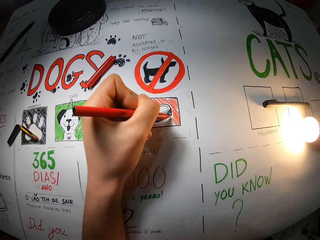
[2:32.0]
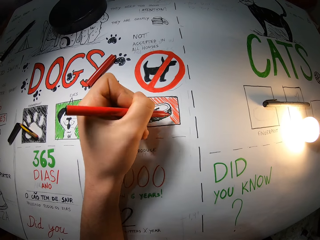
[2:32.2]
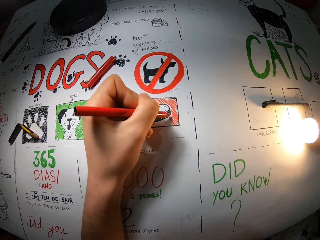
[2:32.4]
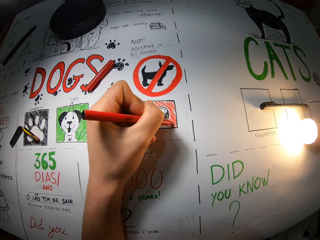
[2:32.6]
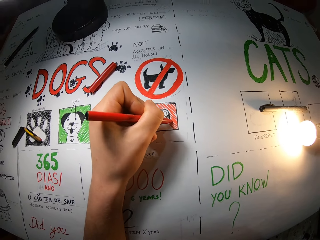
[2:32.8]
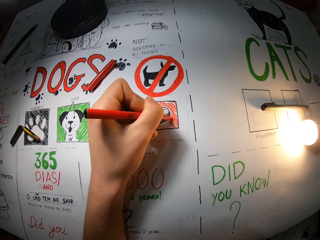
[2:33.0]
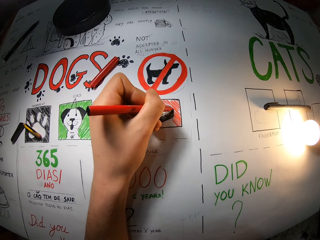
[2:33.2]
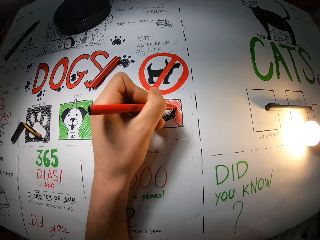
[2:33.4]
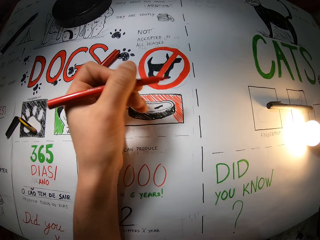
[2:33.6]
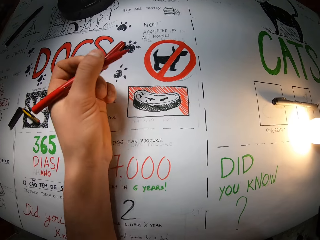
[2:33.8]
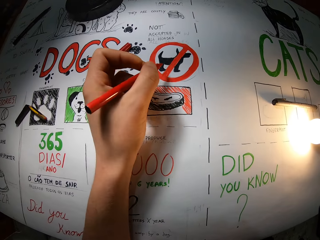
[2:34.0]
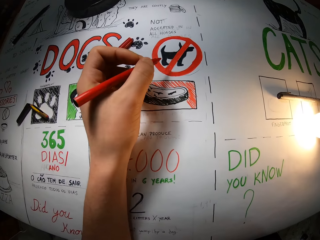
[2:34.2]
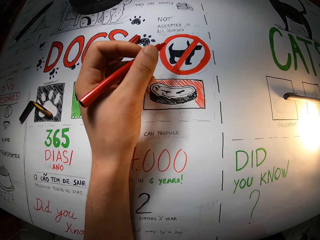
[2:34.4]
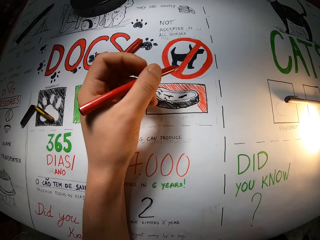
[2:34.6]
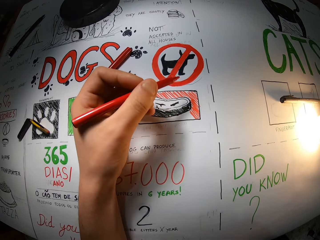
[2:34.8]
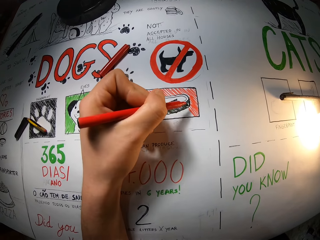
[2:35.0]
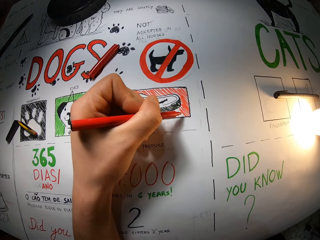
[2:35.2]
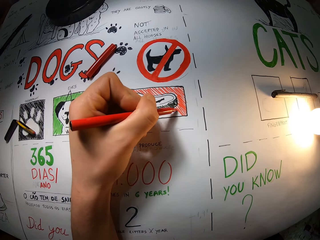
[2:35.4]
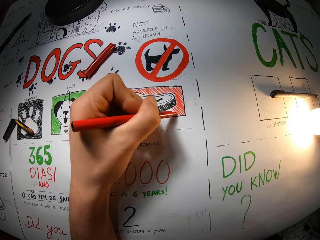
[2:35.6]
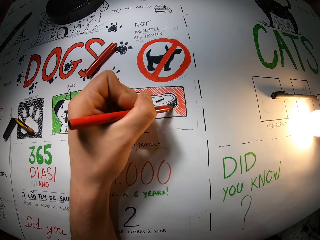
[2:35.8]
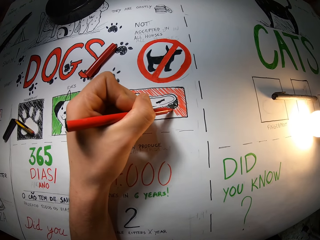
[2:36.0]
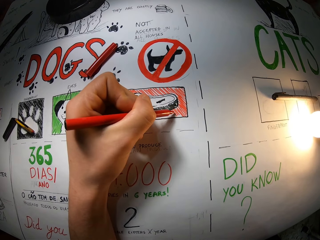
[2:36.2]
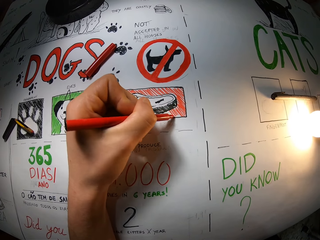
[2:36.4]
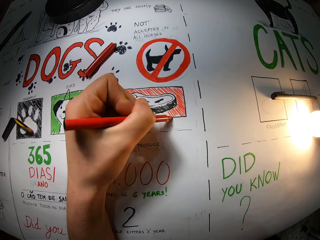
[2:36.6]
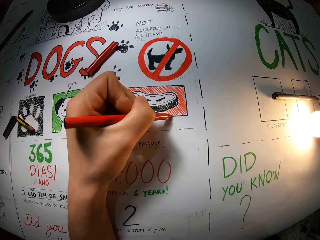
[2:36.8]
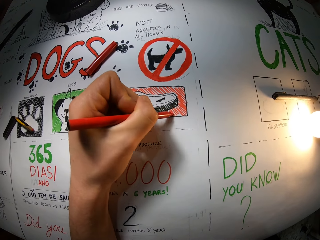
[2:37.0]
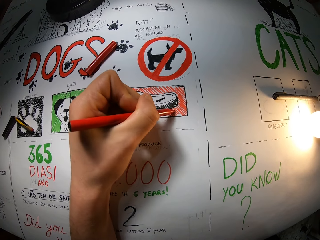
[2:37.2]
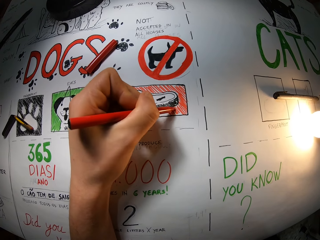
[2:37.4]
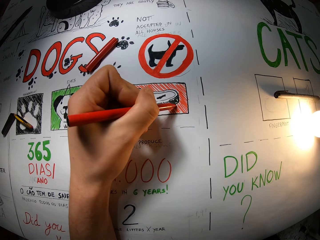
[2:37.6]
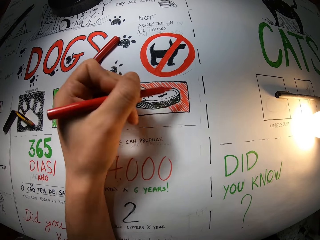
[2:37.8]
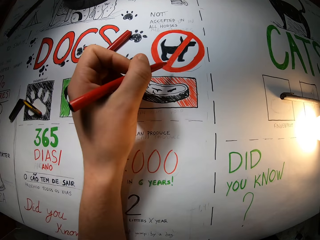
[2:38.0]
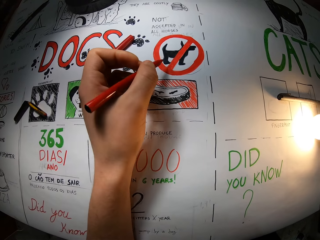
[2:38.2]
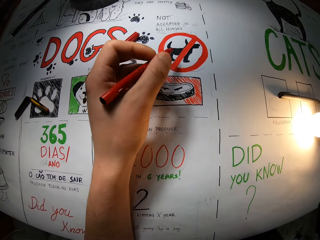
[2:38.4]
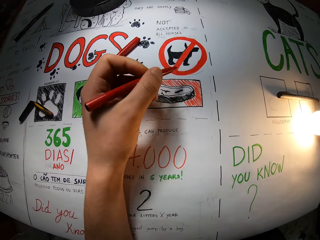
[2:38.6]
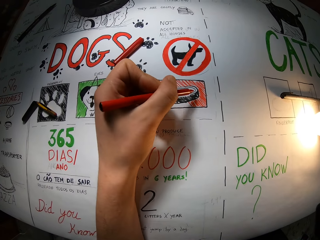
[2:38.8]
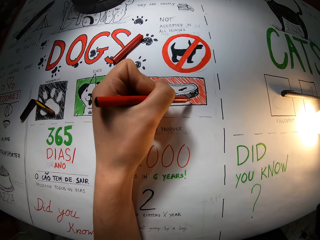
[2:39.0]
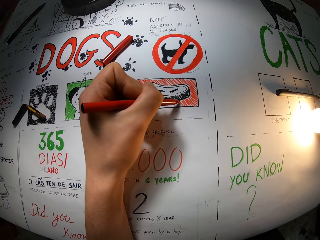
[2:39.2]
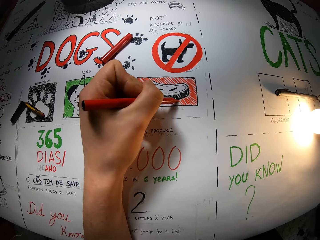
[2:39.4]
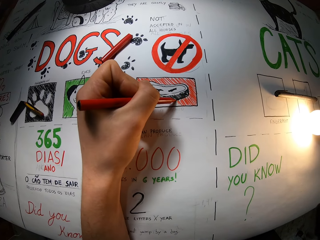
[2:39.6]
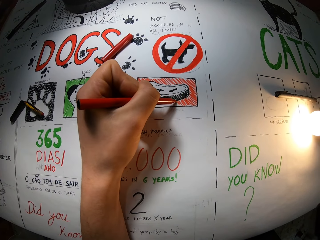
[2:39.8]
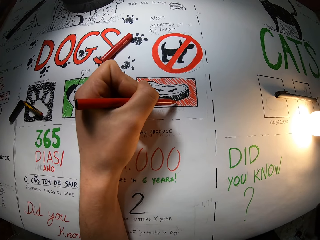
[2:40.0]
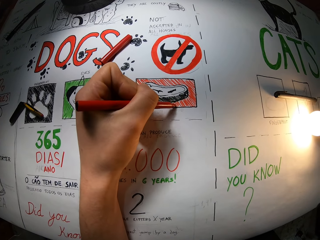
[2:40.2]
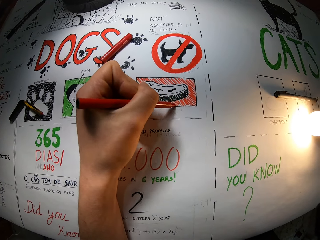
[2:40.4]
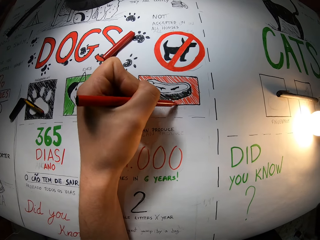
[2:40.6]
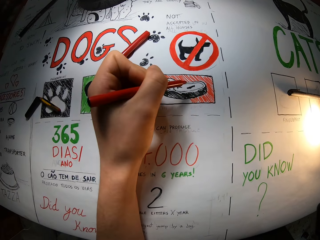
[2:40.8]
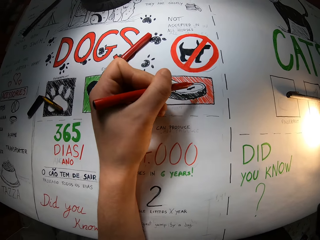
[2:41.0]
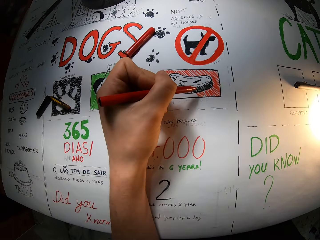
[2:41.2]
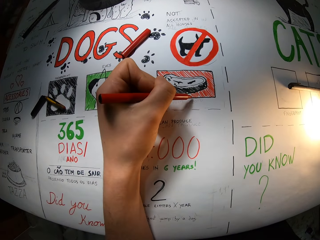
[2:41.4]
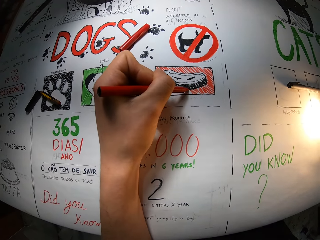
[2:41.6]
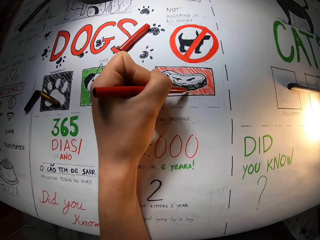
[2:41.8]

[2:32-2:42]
The camera wearer moves the pen away from the drawing. They shade the drawing. They move the pen away from the drawing.

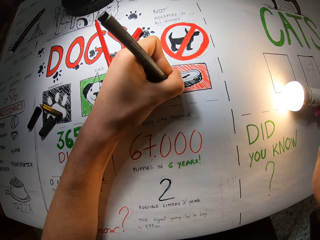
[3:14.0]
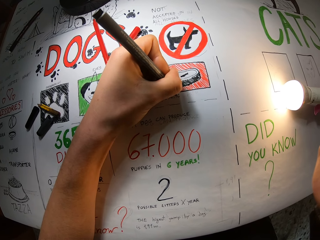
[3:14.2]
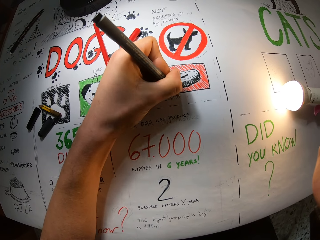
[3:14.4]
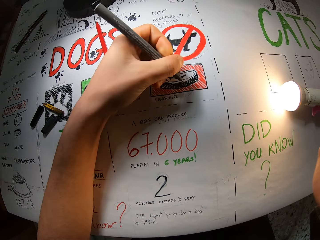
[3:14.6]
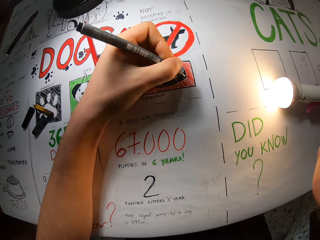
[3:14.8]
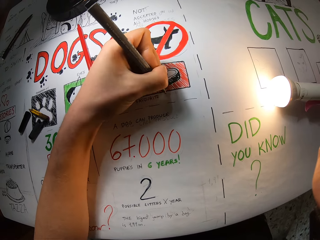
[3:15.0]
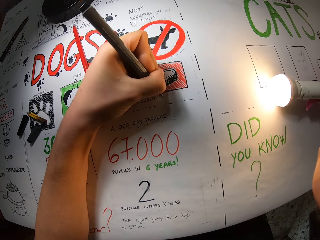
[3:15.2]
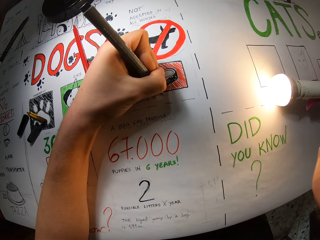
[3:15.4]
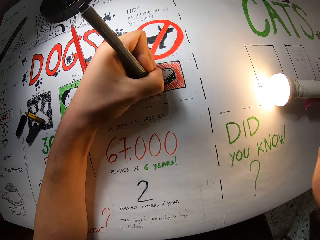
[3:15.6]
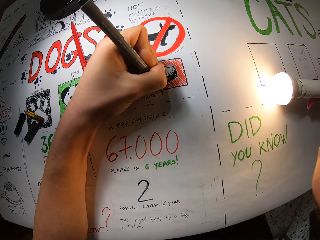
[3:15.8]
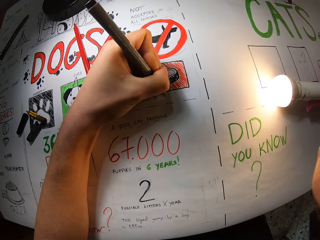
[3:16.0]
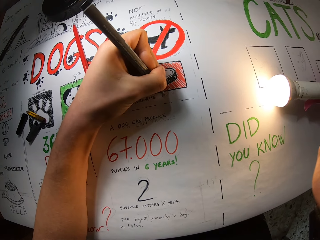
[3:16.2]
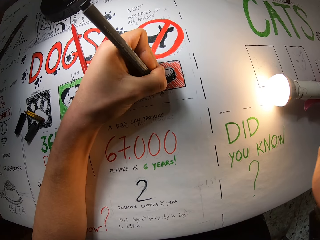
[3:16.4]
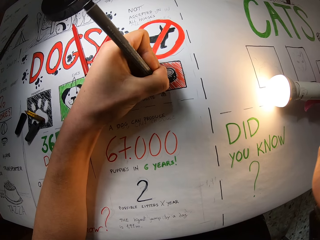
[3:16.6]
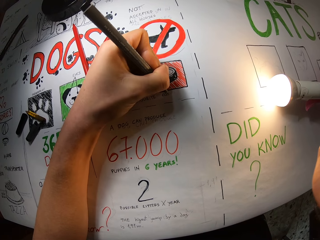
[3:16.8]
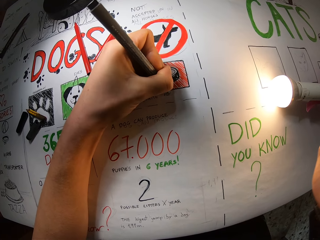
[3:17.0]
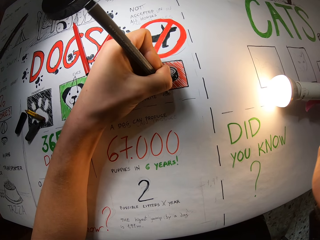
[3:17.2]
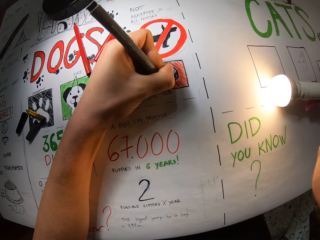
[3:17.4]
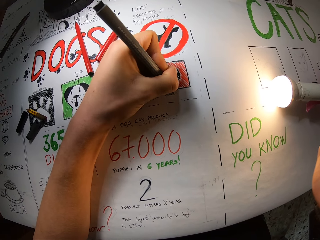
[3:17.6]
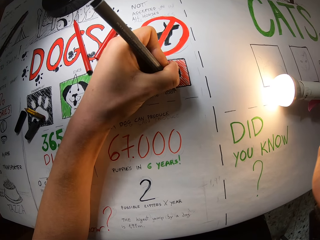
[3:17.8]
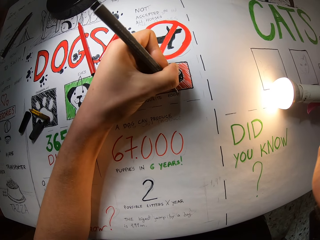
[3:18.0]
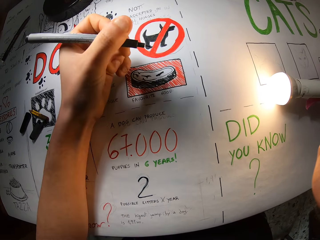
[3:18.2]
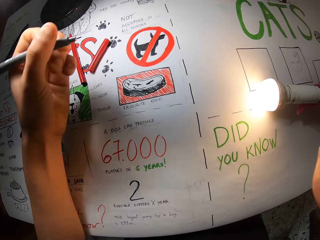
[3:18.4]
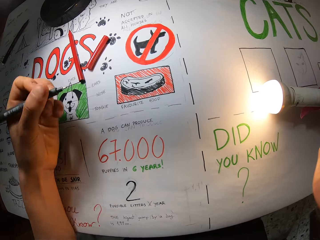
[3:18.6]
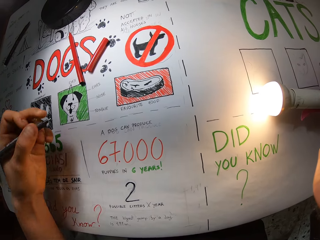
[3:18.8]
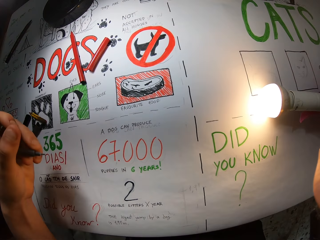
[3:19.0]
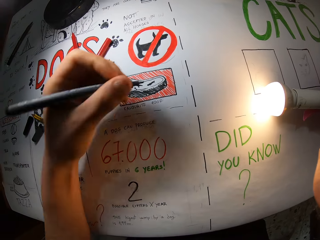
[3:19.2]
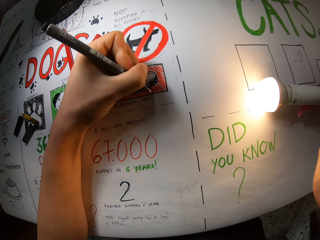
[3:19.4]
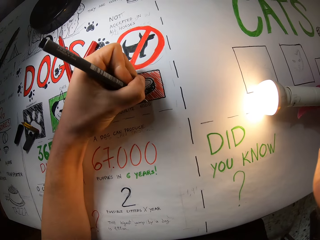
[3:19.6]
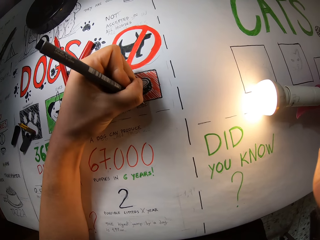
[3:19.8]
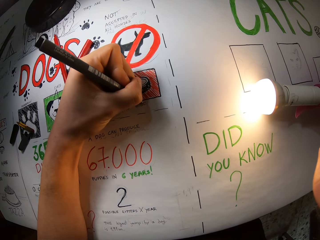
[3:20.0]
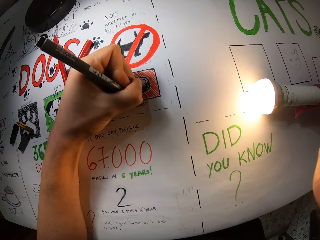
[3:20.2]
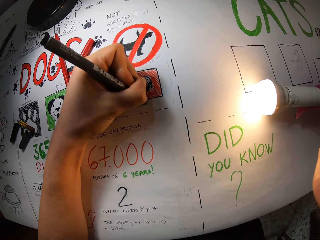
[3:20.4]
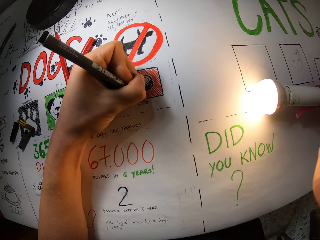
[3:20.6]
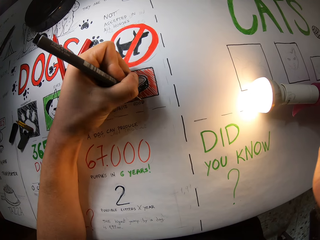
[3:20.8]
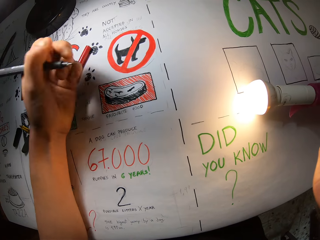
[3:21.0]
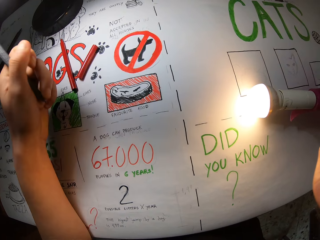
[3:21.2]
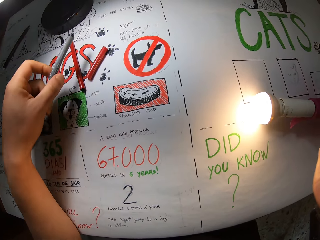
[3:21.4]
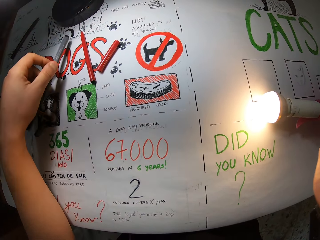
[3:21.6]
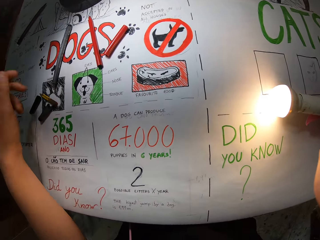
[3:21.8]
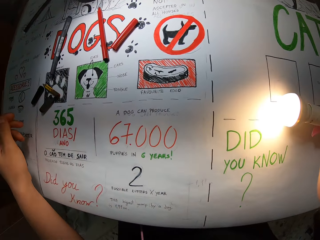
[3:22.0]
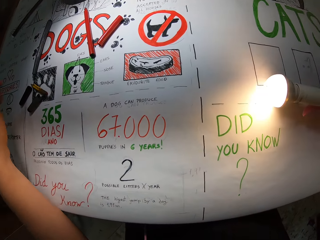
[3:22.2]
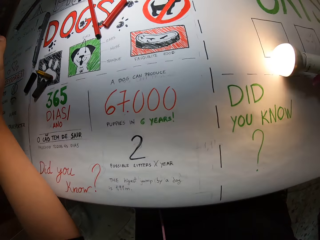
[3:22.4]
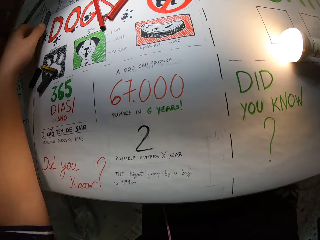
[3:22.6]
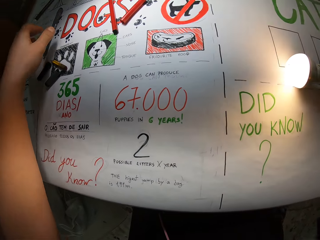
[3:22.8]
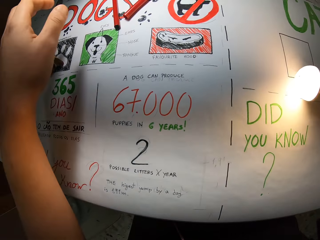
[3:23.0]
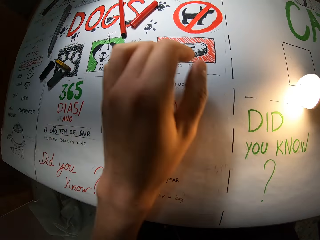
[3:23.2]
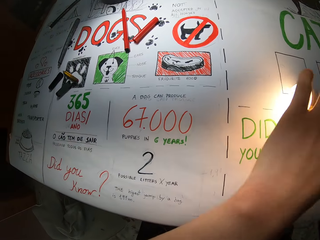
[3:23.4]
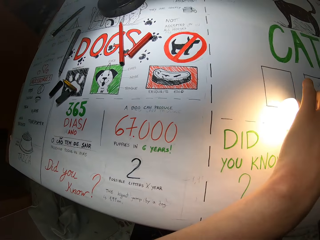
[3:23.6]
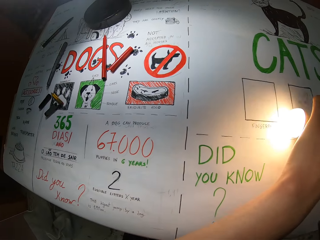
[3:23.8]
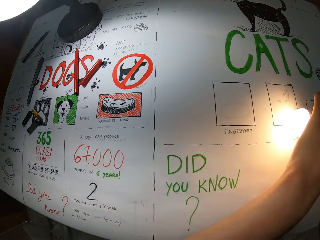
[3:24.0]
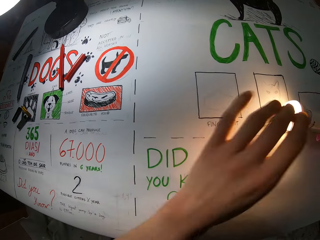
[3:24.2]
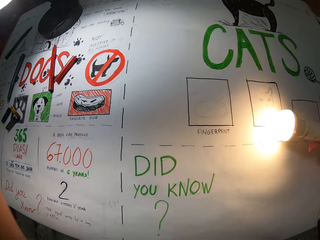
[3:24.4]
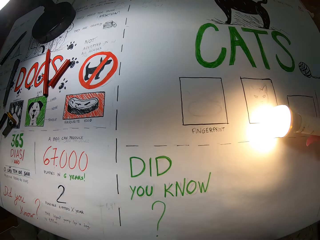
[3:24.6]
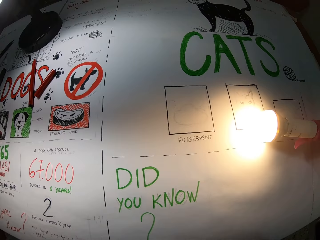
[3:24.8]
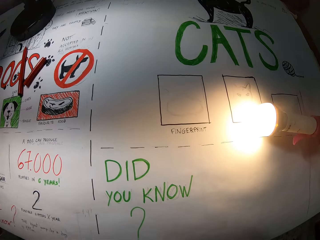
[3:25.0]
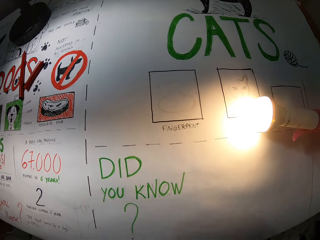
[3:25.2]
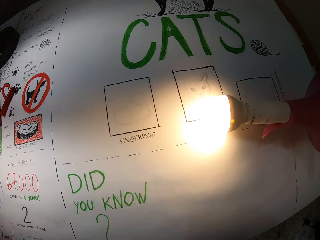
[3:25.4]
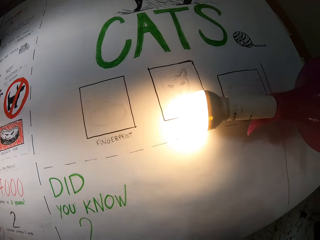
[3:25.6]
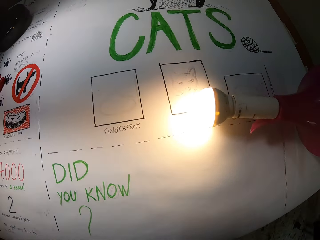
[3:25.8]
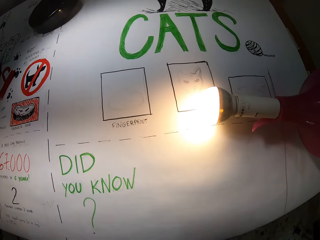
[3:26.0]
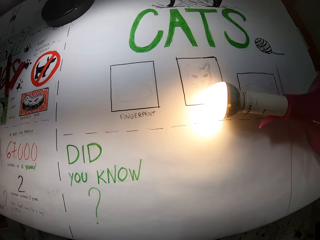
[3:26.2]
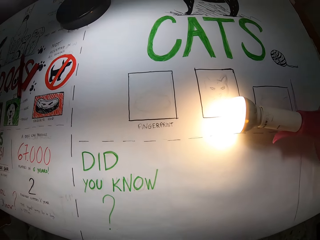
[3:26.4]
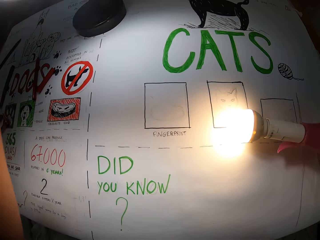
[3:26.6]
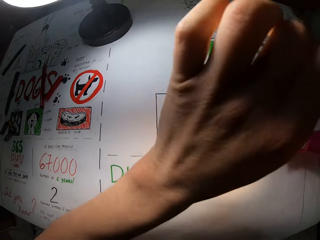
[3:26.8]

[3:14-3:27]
The camera wearer moves the pen away from the drawing. She writes on the paper. She moves the pen away from the drawing. She writes on the paper. She drops the grey marker in her left hand on the white board. She moves her hand. She moves the flashlight on the whiteboard with her left hand.
